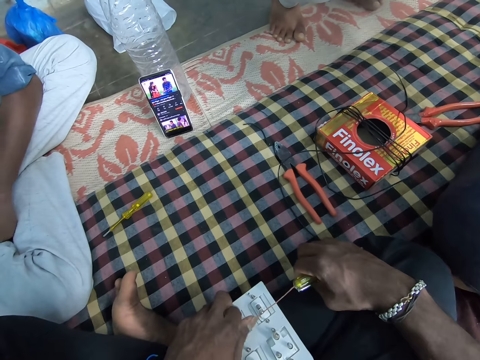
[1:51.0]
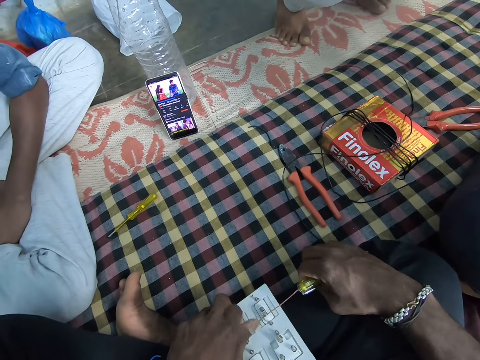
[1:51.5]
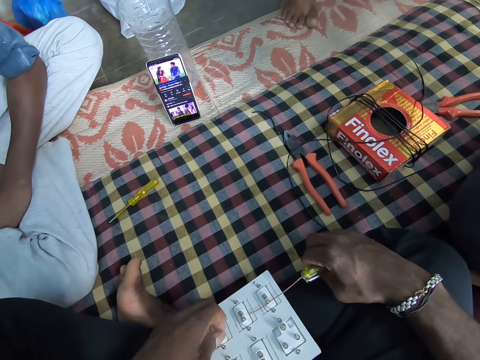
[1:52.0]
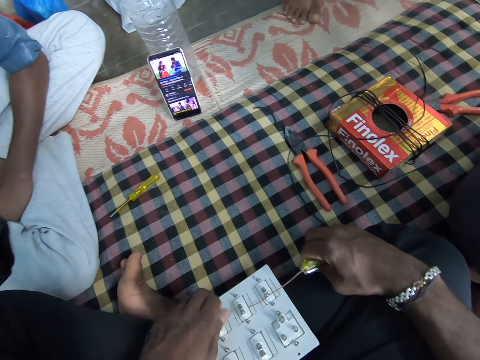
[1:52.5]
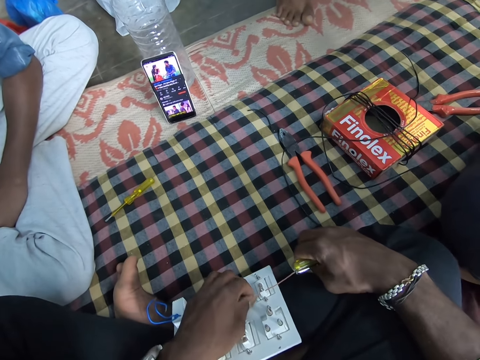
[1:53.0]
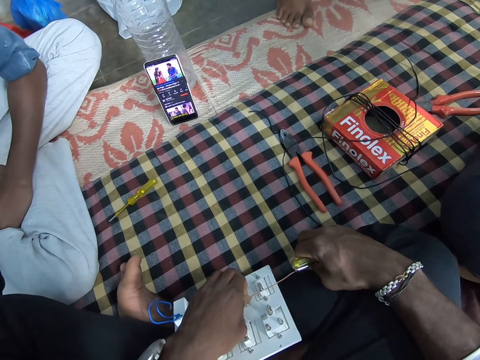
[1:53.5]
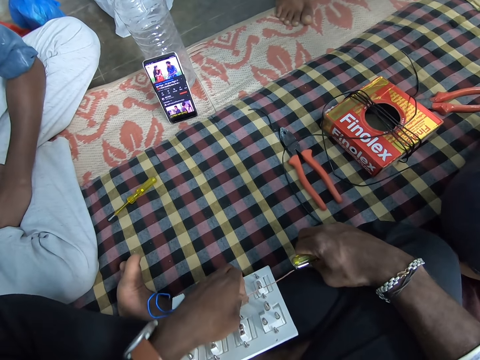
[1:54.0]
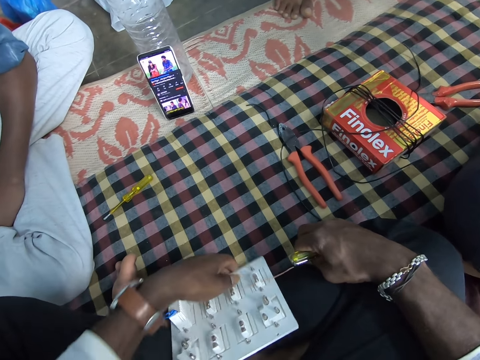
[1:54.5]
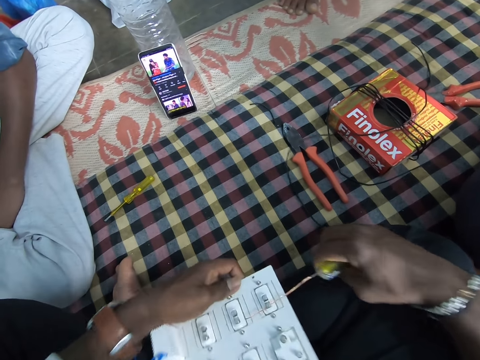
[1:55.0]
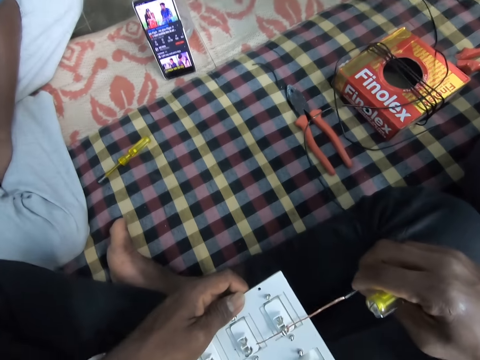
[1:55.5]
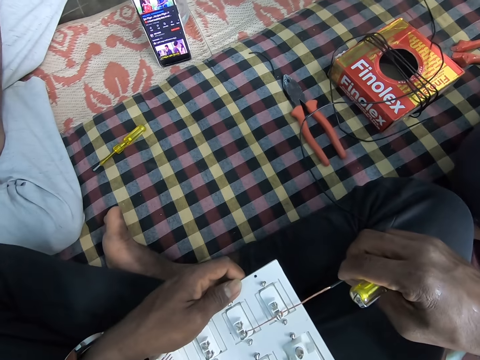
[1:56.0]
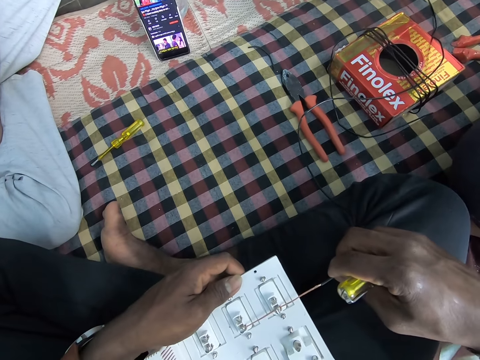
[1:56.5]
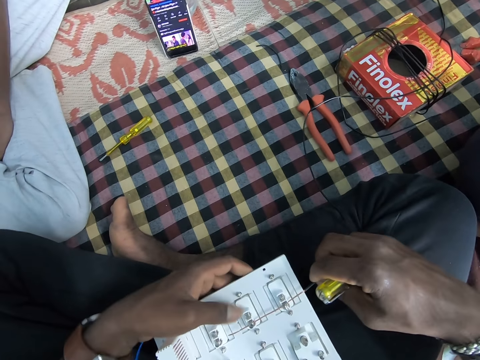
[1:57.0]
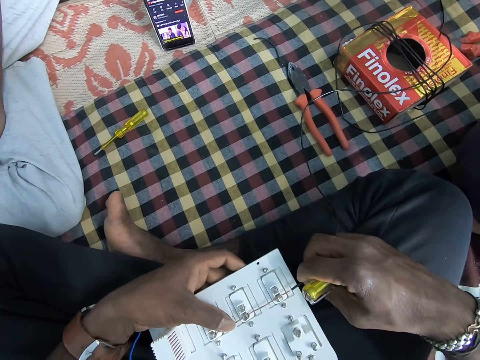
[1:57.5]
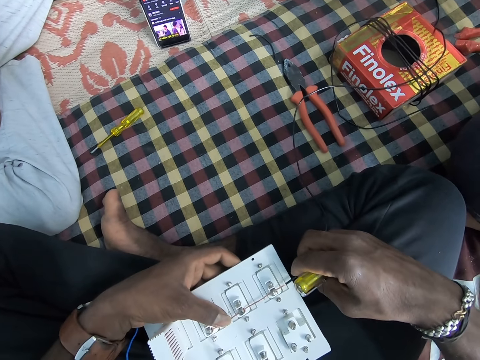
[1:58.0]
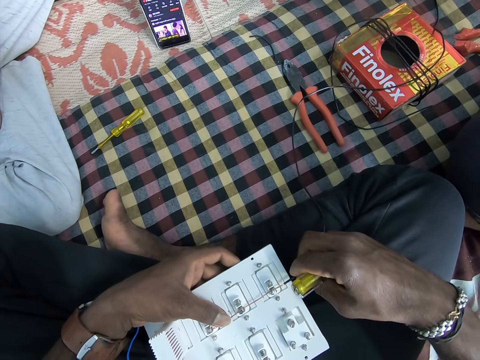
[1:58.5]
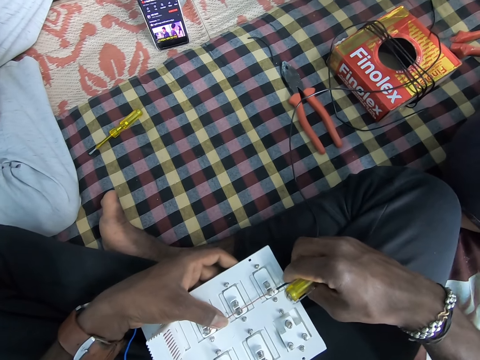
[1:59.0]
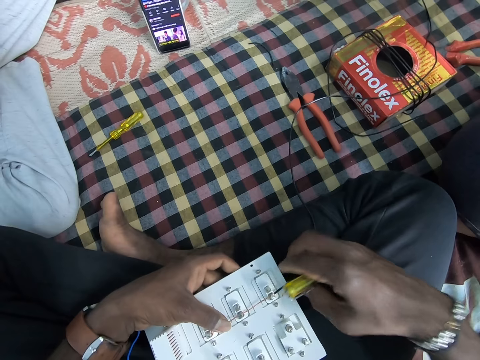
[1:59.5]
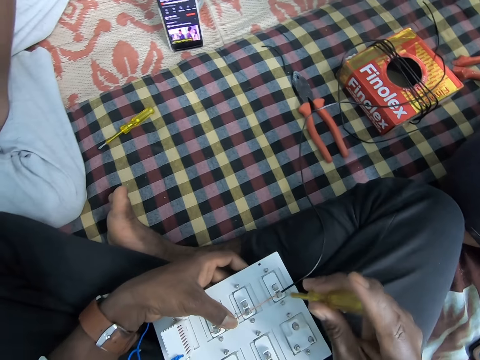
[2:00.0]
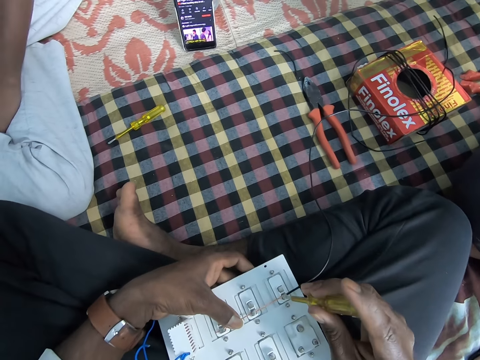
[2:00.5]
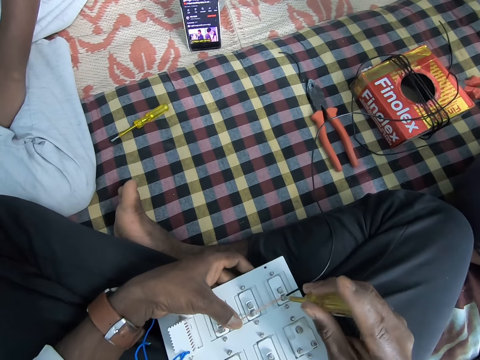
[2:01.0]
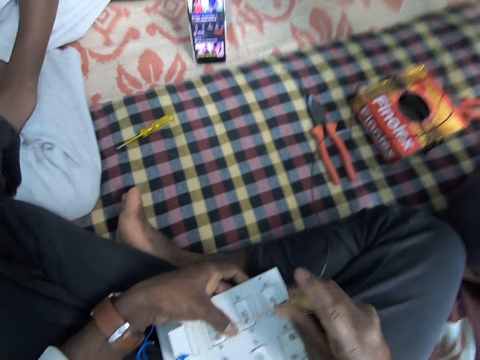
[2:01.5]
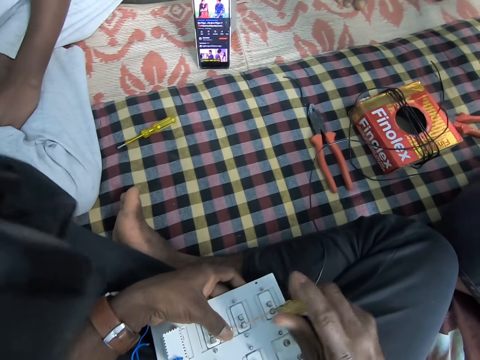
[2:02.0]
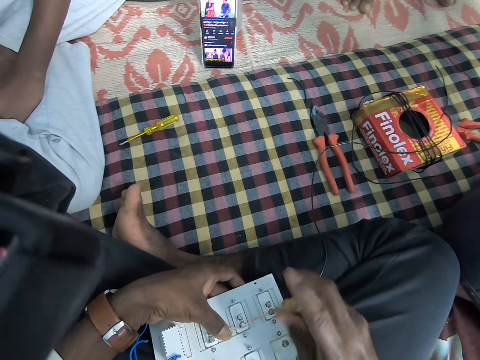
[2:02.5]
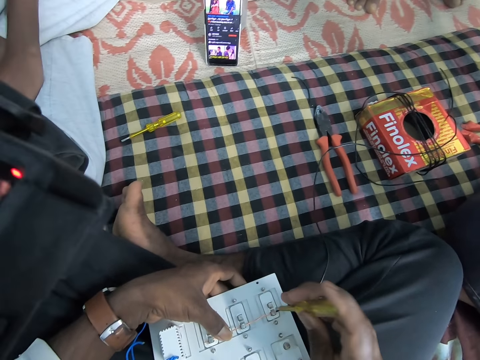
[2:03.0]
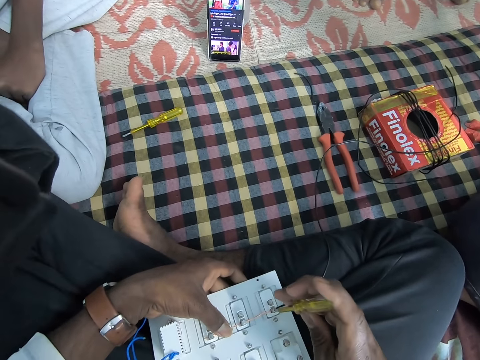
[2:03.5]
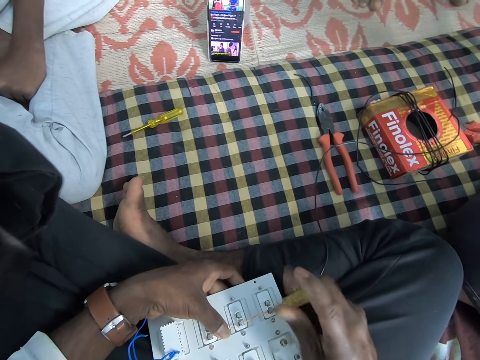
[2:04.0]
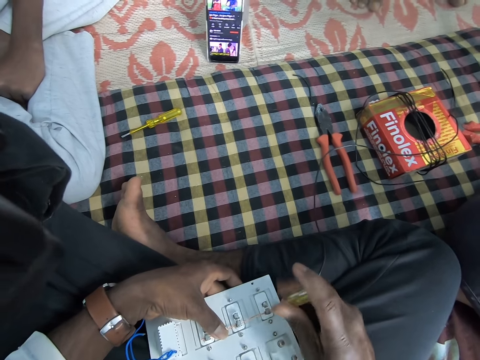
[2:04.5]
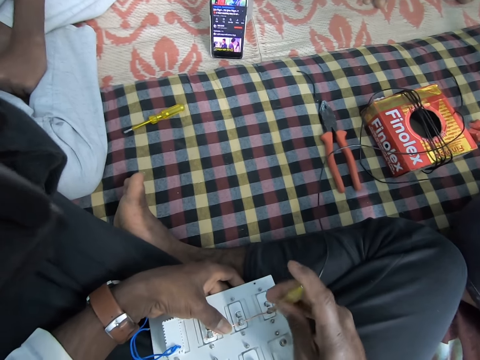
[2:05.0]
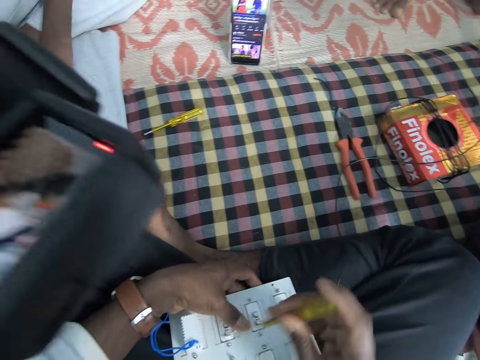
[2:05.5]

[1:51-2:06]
The camera wearer tightens the screw on the socket board with the tester in his right hand.

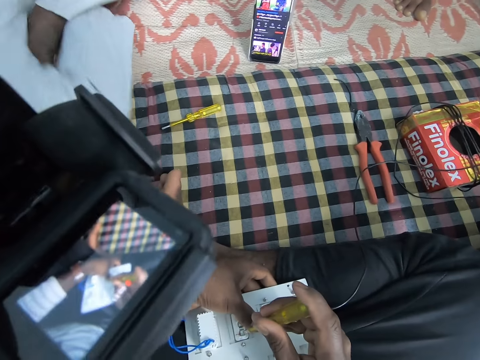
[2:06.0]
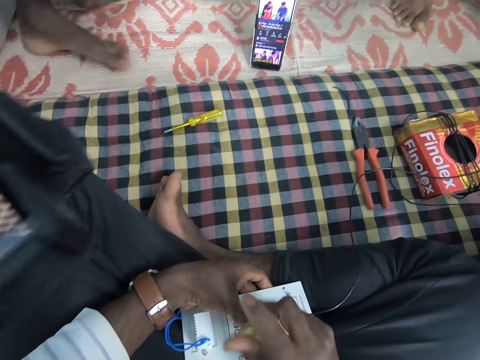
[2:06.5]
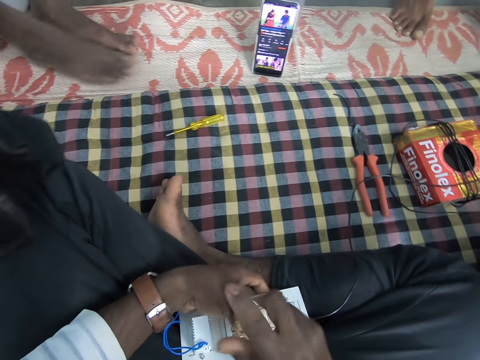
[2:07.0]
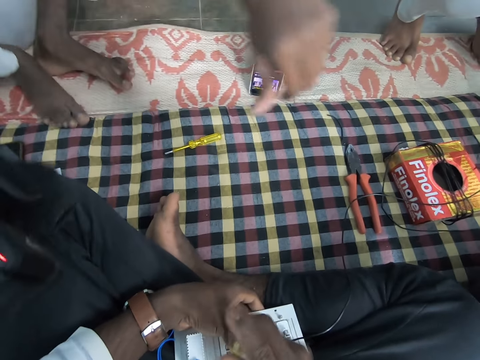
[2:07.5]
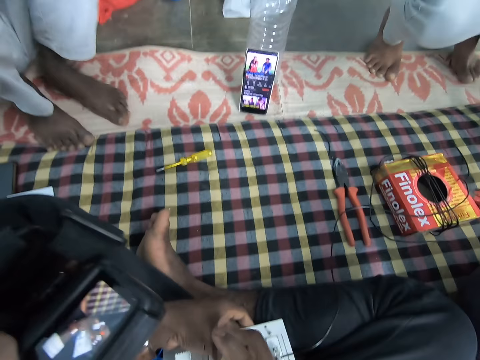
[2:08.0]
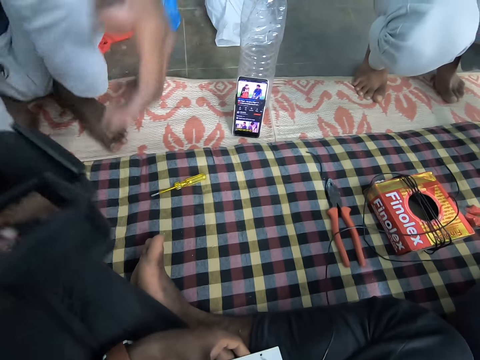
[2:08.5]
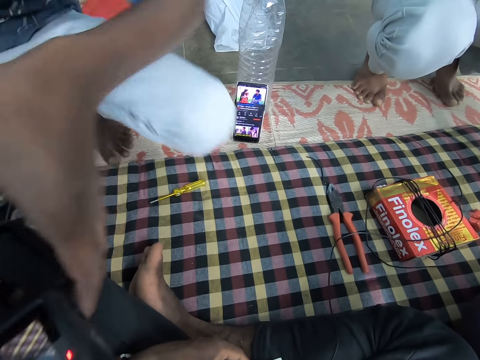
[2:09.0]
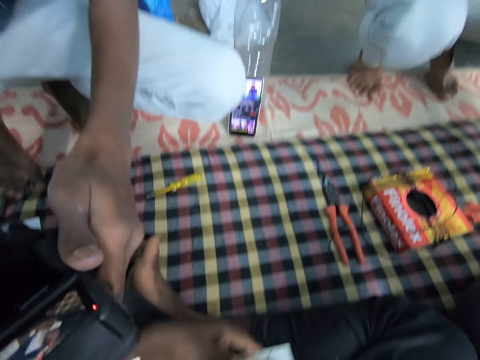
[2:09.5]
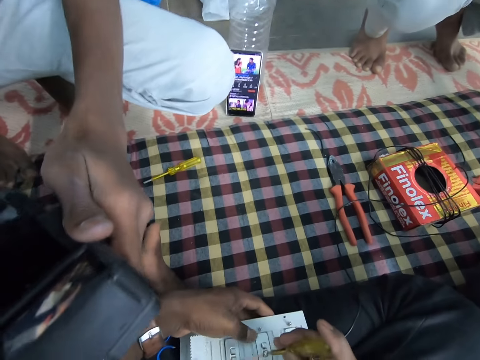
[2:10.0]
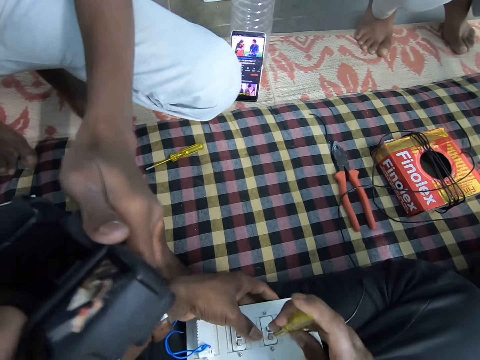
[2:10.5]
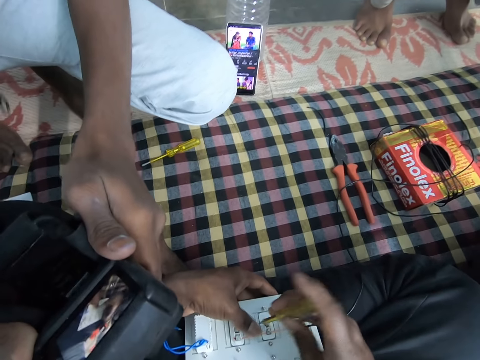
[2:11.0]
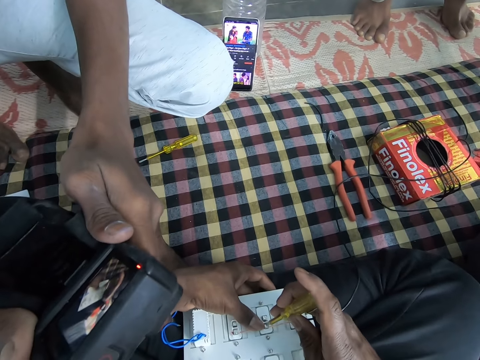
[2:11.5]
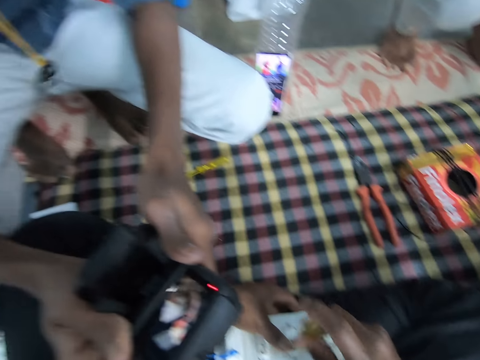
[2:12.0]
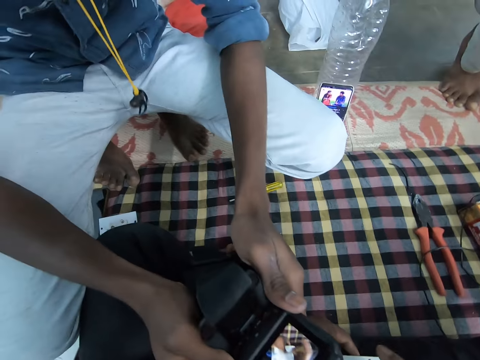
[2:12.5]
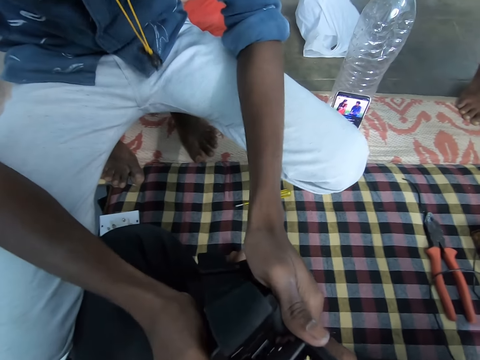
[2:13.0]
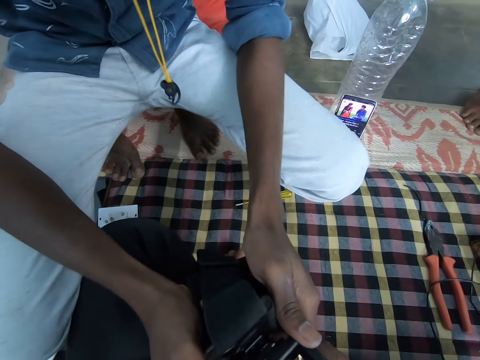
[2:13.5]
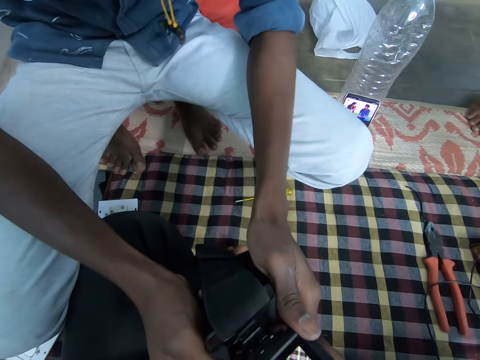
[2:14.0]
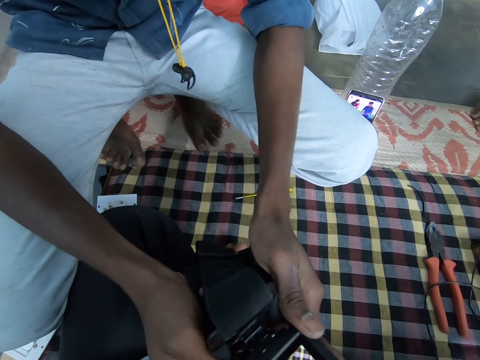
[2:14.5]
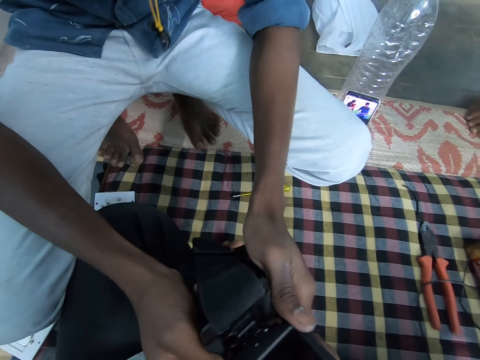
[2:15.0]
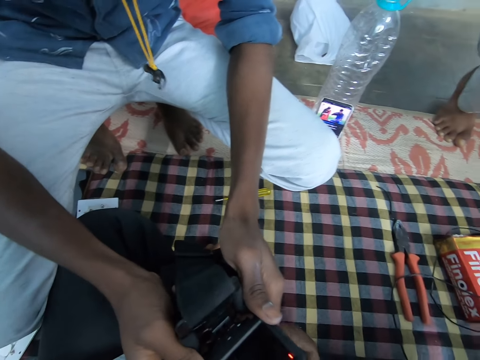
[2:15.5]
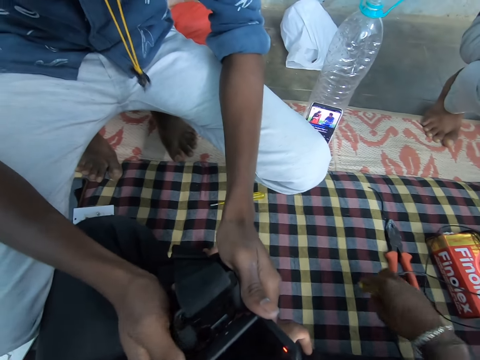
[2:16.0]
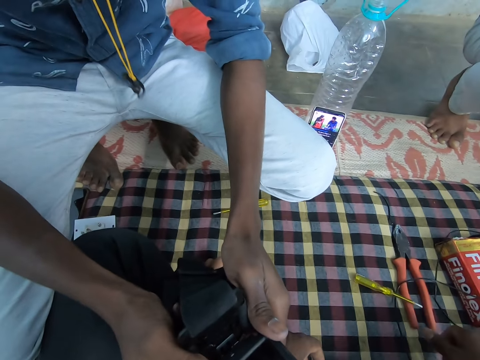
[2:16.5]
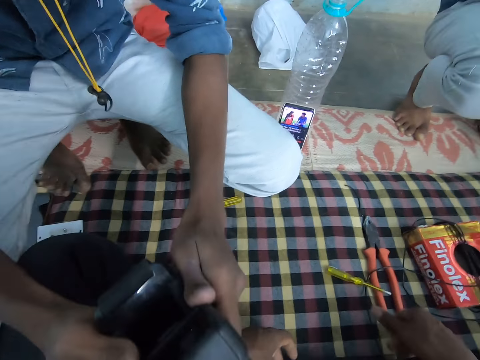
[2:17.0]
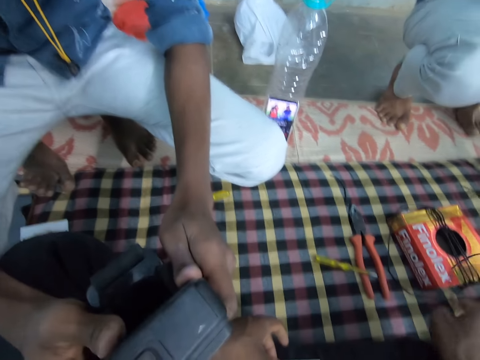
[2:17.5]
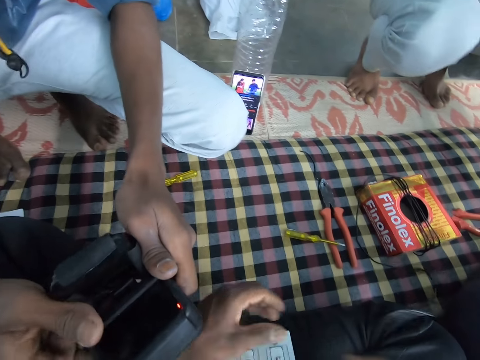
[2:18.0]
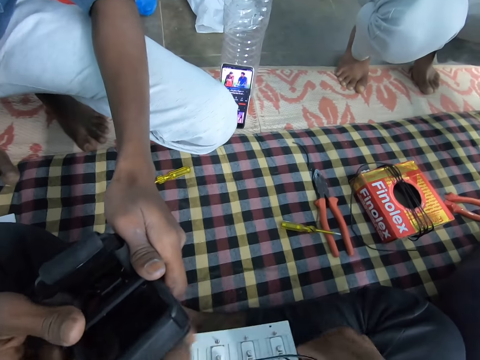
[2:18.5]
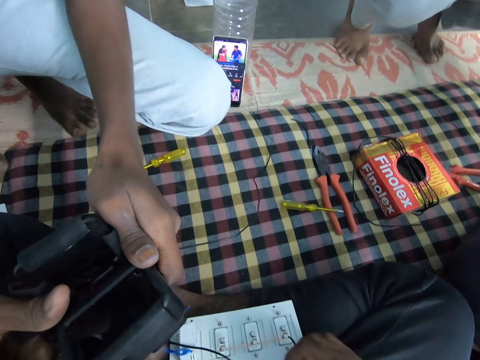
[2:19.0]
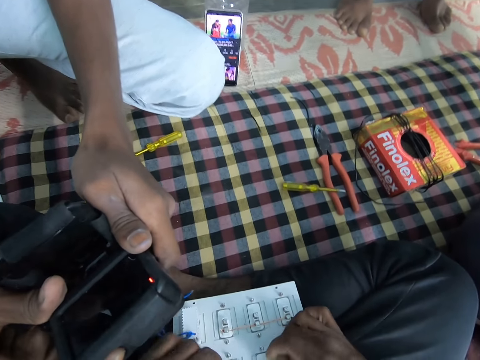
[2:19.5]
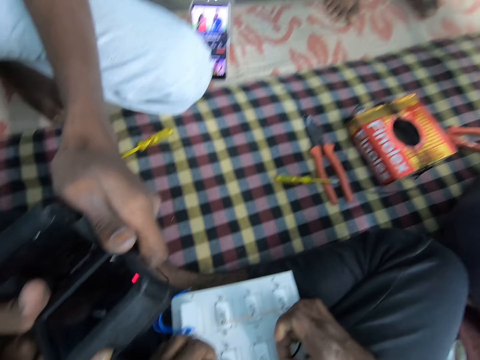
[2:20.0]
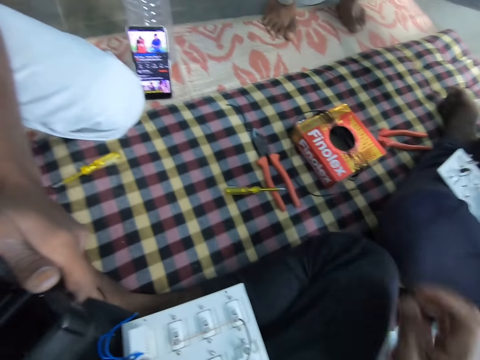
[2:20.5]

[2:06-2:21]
A man holds the camera with both hands. The camera wearer drops the tester in his right hand on the bed. He picks up the wire on the bed with his right hand. He holds the wire in both hands.
